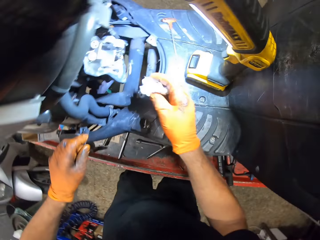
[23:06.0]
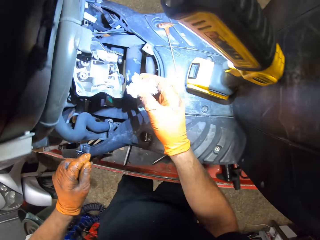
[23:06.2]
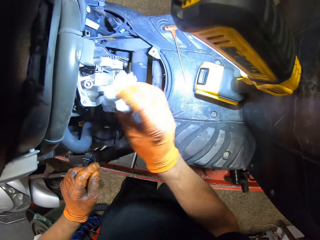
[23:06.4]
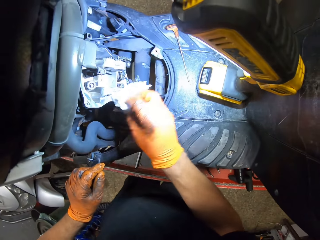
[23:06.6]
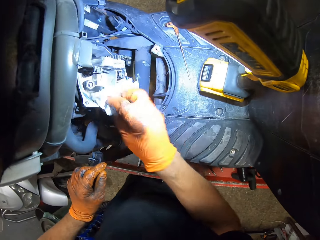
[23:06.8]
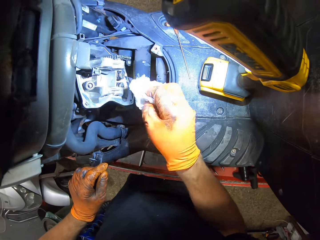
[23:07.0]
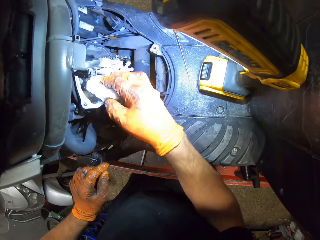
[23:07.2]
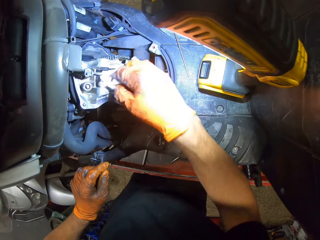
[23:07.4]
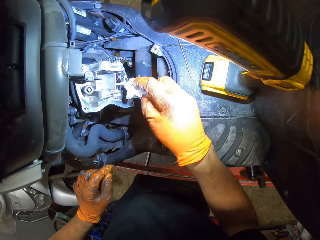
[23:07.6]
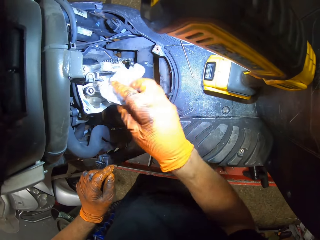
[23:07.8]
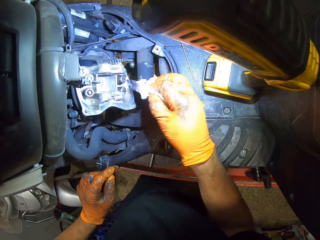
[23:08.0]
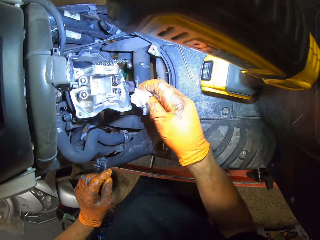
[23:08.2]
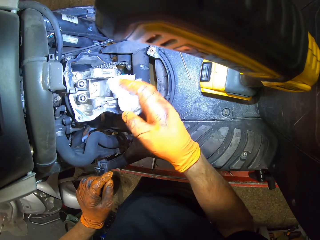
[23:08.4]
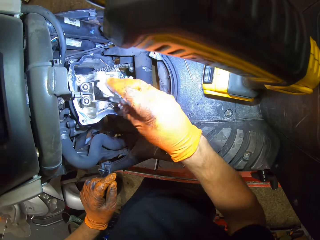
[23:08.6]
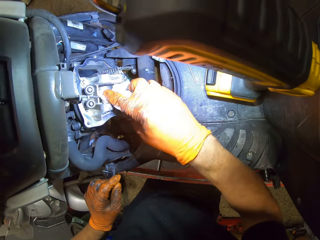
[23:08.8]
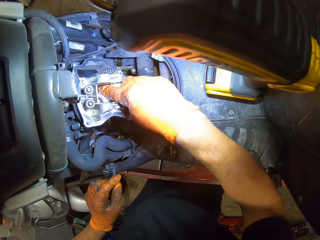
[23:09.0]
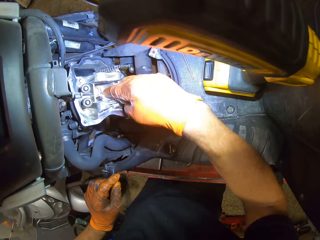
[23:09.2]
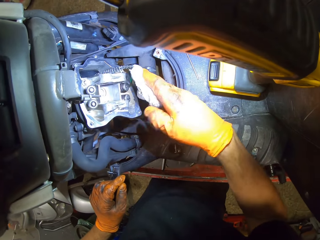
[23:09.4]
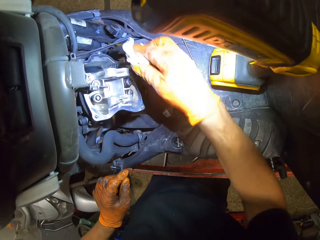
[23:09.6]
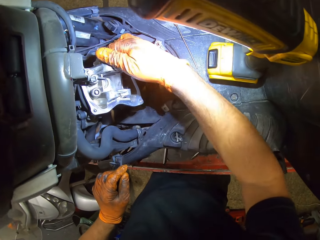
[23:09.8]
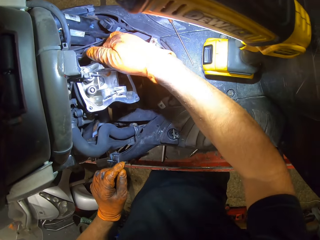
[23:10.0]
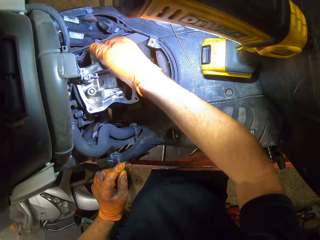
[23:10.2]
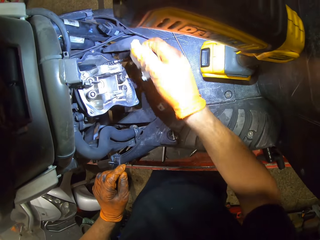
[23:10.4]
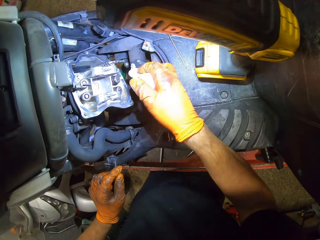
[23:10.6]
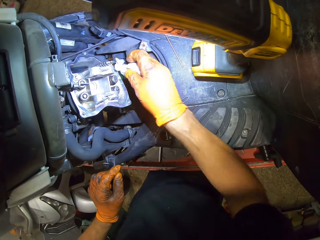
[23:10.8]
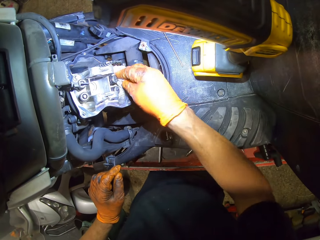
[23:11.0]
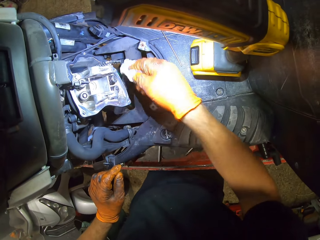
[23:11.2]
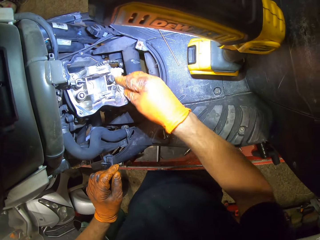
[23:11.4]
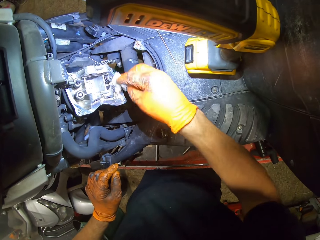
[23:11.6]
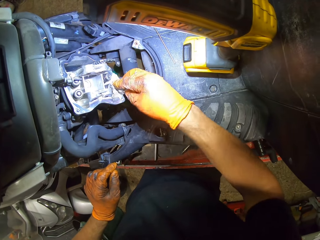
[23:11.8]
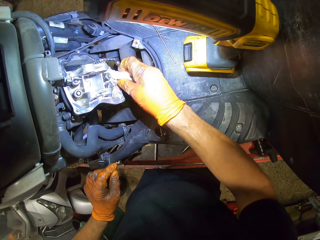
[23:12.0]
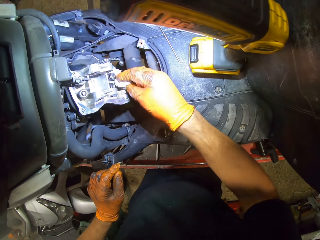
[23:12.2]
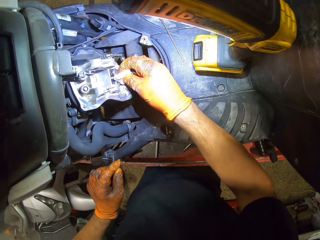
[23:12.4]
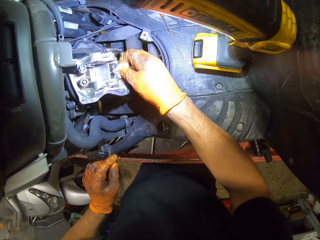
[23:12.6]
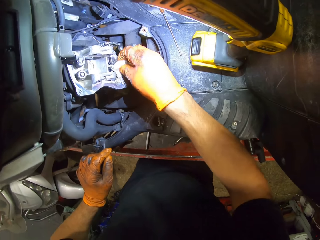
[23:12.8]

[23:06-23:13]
The camera wearer places his gloved left hand on the motorcycle. He cleans the engine block with a tissue in his gloved right hand.

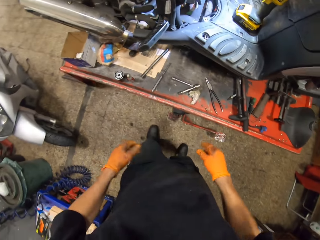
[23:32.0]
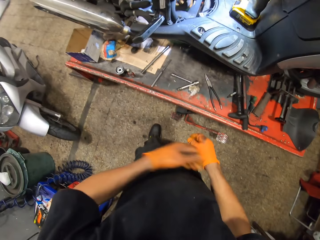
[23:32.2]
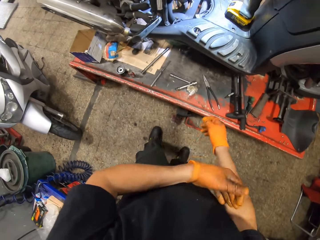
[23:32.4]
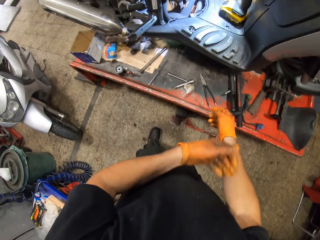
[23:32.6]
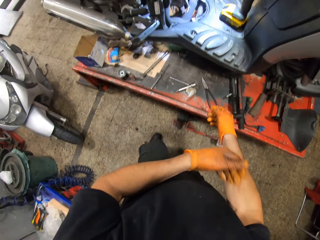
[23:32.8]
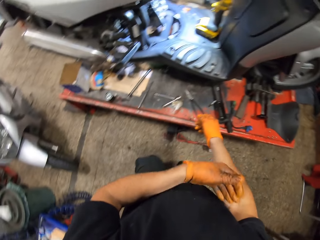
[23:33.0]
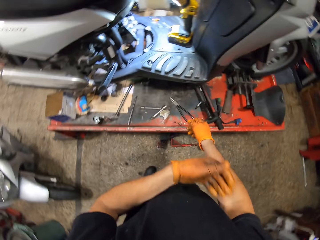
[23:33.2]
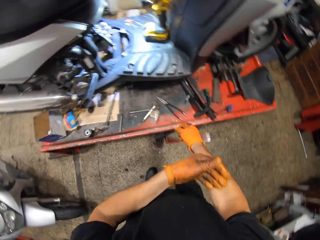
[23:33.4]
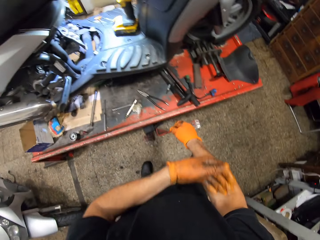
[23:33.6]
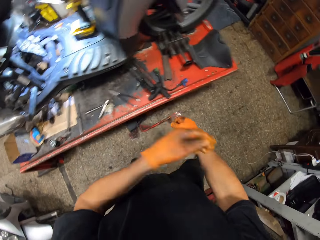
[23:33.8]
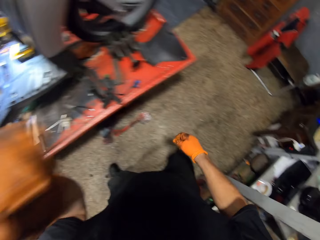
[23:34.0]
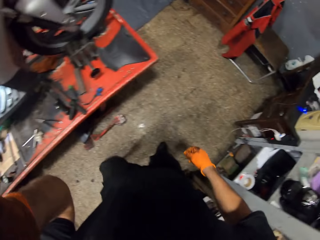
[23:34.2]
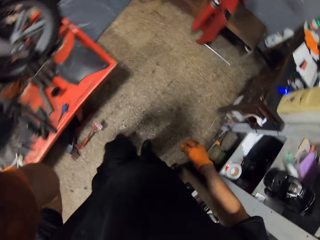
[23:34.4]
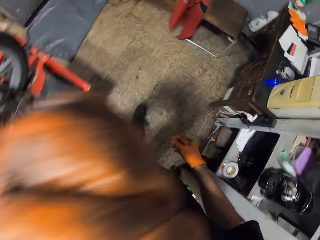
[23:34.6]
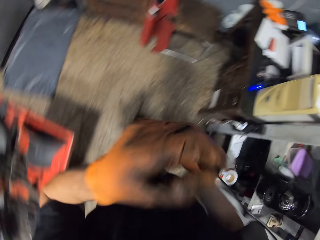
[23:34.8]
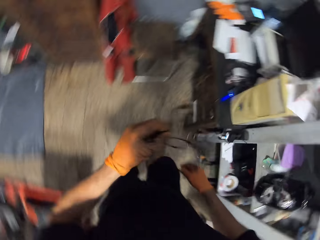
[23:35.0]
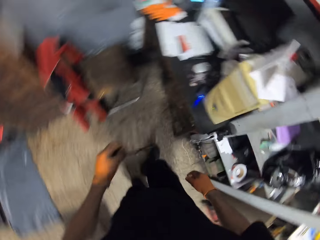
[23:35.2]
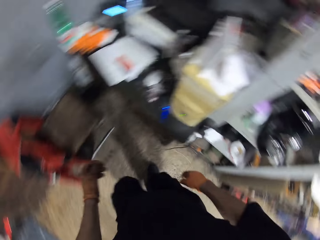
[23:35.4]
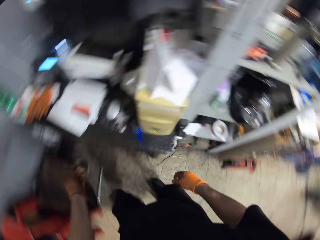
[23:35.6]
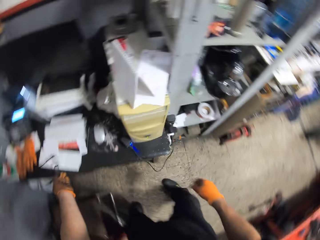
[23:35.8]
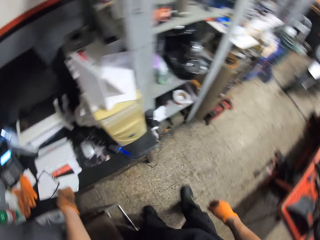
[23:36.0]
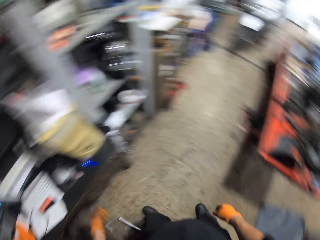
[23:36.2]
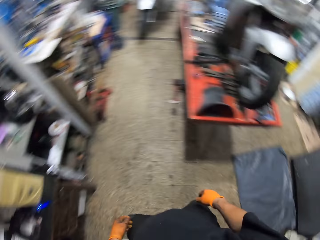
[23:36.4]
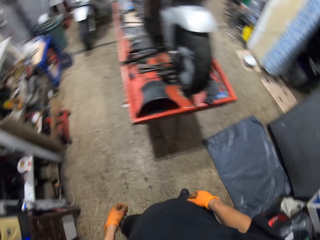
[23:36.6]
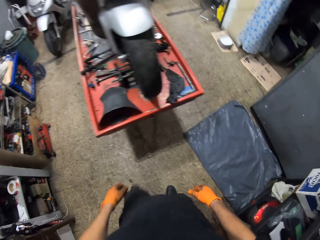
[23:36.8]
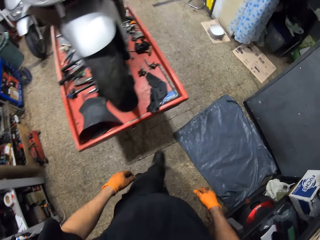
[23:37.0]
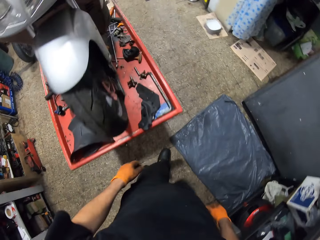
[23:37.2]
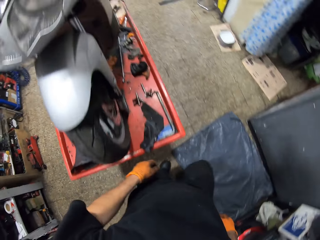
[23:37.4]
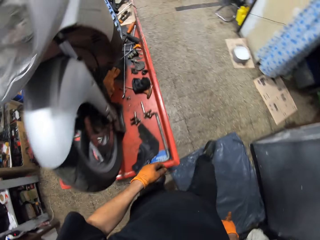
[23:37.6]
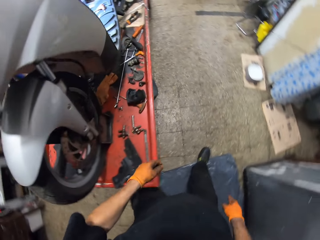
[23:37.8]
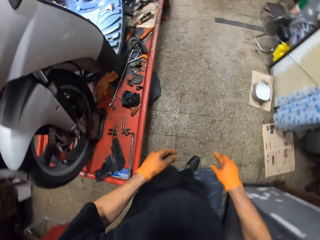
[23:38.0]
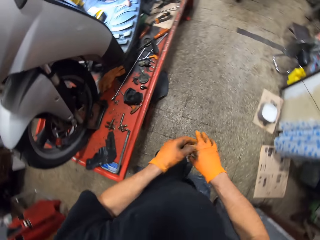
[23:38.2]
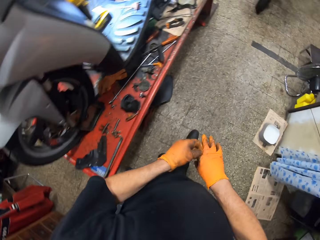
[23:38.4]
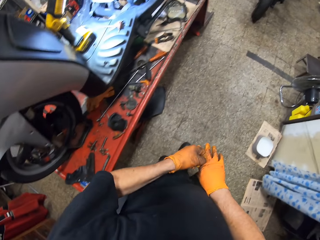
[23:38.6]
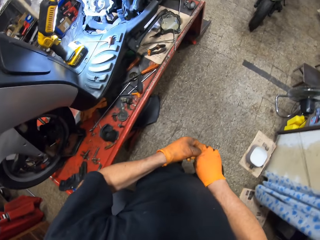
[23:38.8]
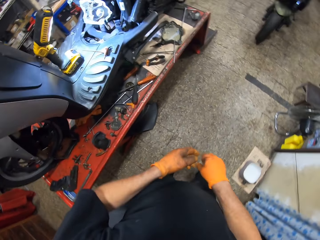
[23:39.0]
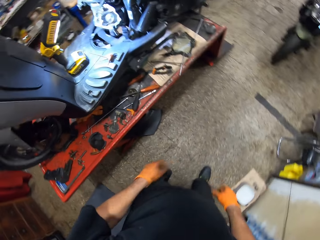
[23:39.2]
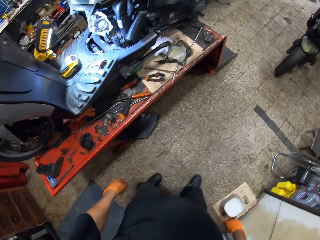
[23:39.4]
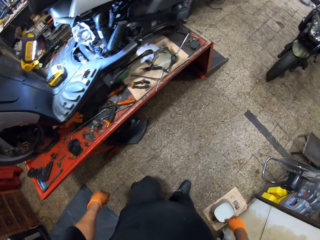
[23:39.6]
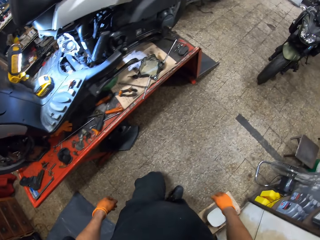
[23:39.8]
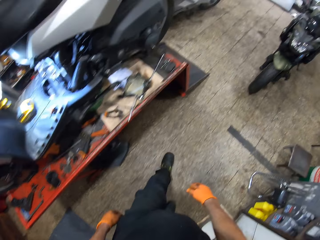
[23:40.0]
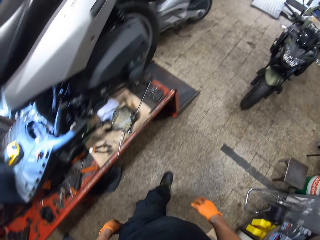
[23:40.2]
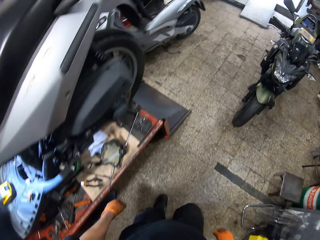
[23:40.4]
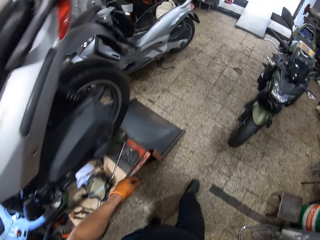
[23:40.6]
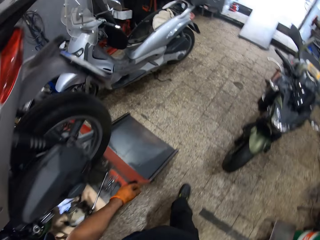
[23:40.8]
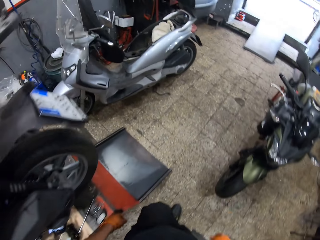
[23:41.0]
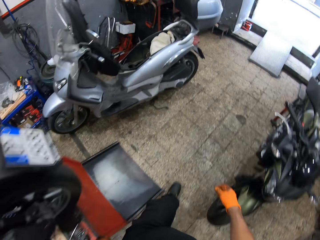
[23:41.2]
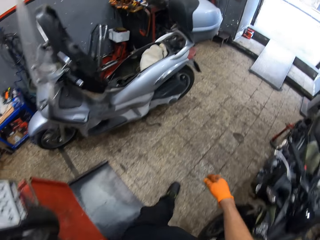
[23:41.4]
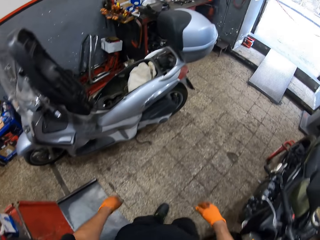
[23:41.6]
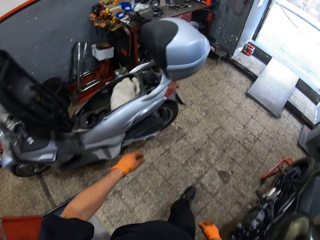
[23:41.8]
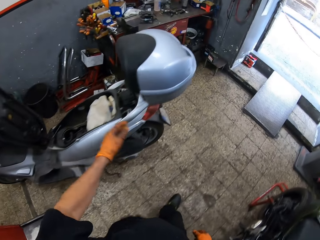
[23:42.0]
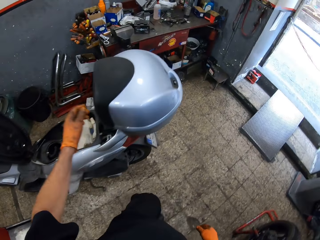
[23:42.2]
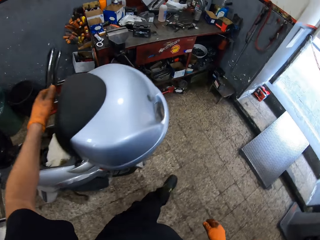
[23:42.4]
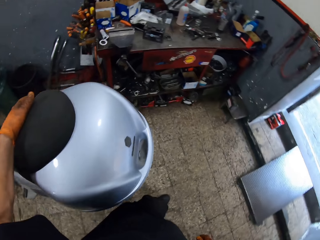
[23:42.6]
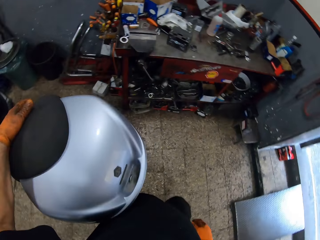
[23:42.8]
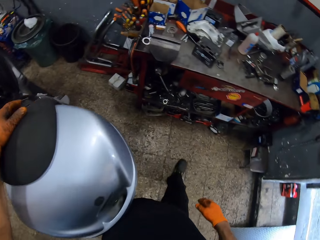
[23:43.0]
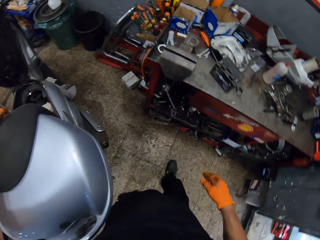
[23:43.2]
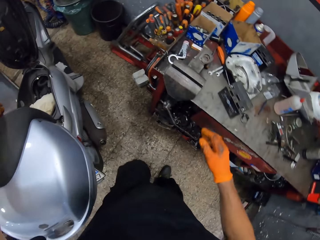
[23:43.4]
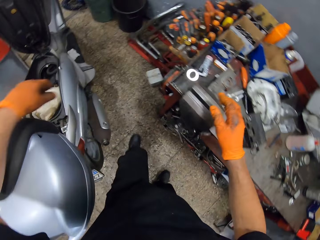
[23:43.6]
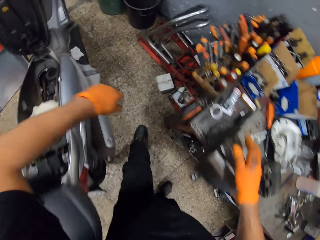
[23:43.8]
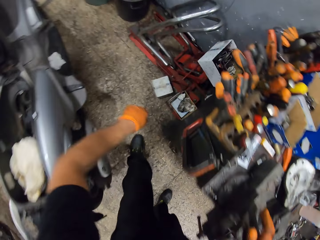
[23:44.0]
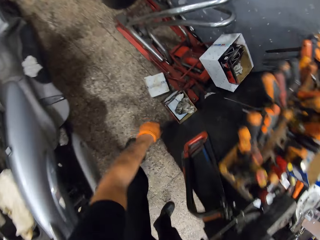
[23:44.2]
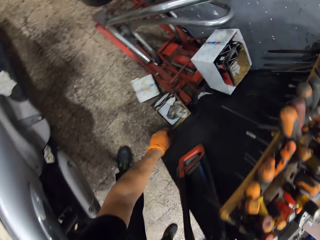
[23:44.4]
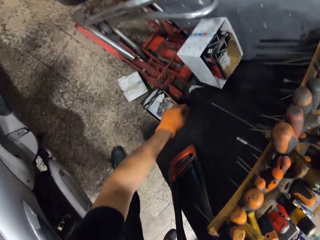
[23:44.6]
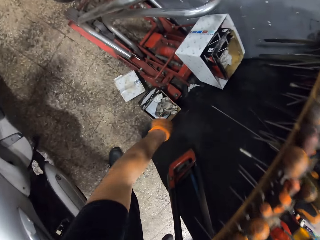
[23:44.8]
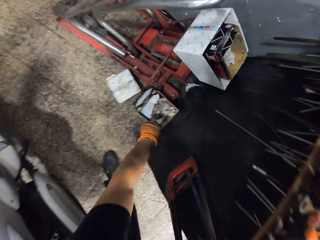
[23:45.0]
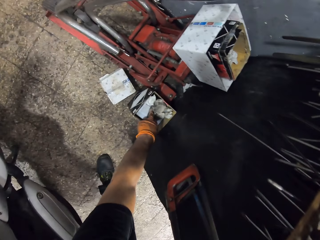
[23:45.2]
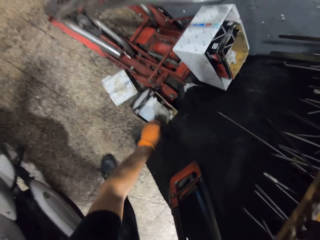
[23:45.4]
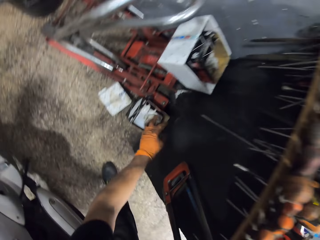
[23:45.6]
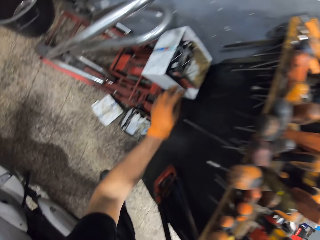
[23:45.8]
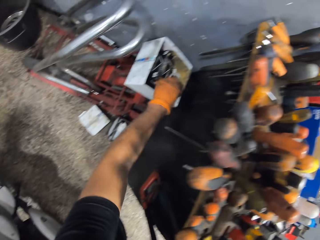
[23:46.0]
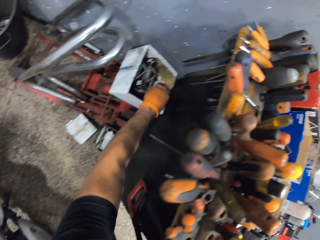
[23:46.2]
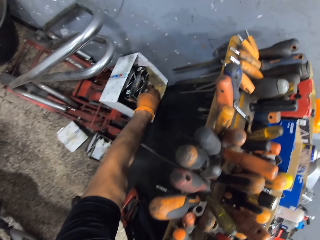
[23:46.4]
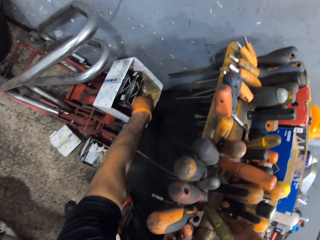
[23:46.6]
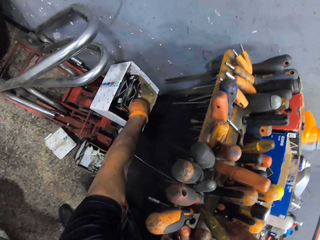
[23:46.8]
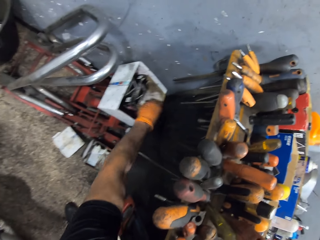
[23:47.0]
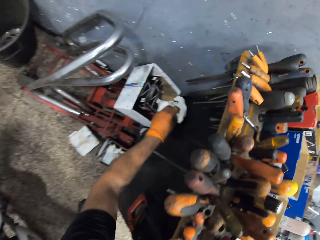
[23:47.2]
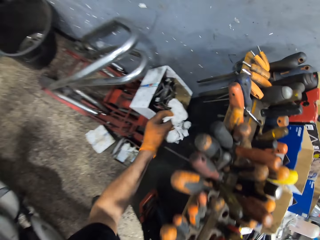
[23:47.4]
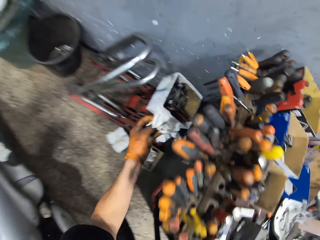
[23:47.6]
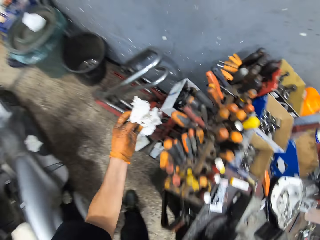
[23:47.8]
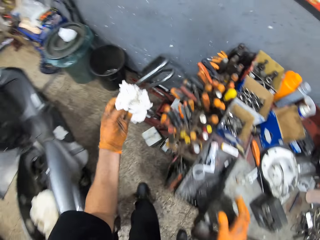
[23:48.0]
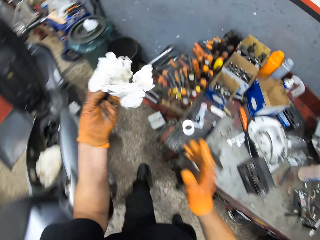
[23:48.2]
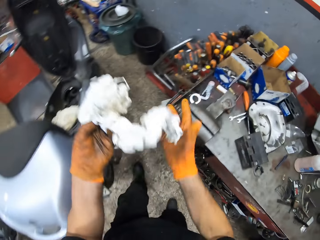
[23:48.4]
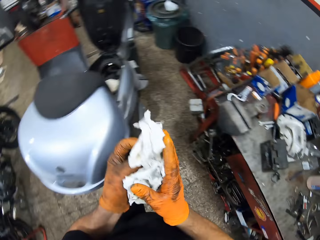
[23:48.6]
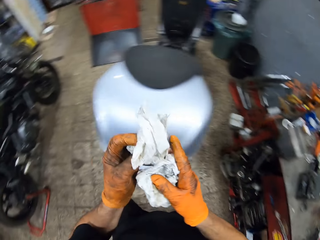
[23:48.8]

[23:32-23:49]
The camera wearer transfers the tissue in his gloved right hand to his gloved left hand. He throws the tissue in his gloved right hand on the work table. He scratches his right arm with his gloved left hand. He scrubs the hand. He touches his face with his gloved left hand. He removes his eye glasses from his face with his gloved left hand. He drops the eye glasses on a table with his gloved left hand. He walks around the room. He touches his gloved right hand with his gloved left hand. He places his gloved left hand on a motorcycle in the workshop. He picks up a tissue from a tissue box with his gloved left hand. He drops the tissue from the tissue box with his gloved left hand. He picks up a tissue from the tissue box with his gloved left hand.
